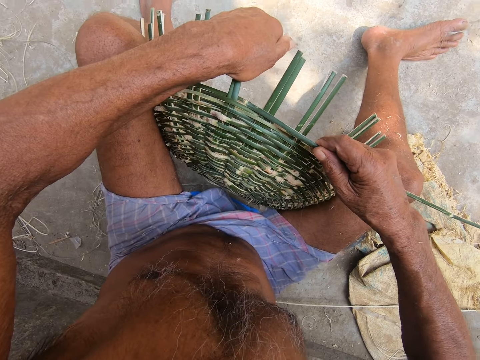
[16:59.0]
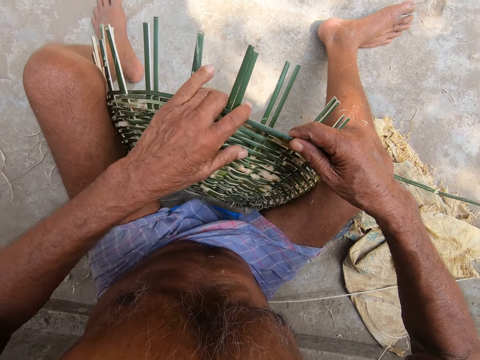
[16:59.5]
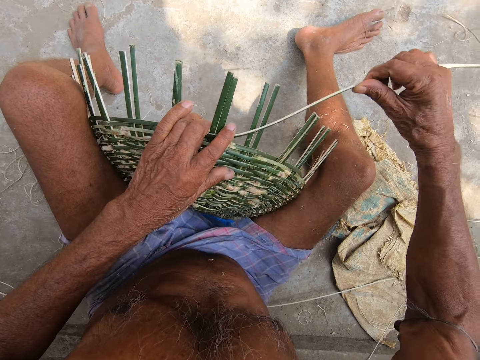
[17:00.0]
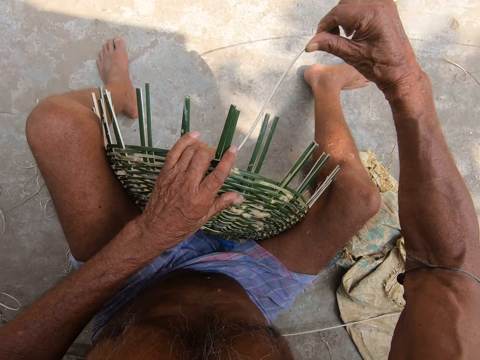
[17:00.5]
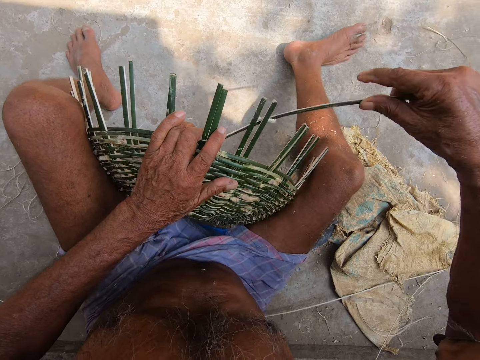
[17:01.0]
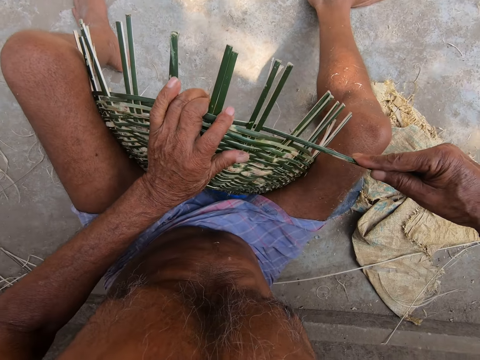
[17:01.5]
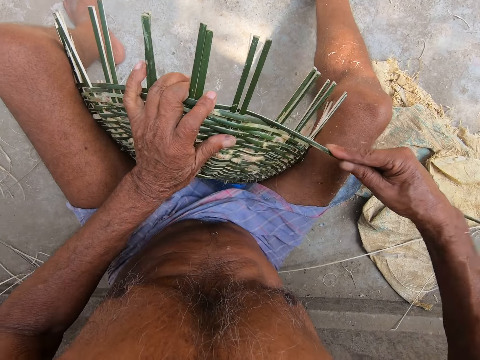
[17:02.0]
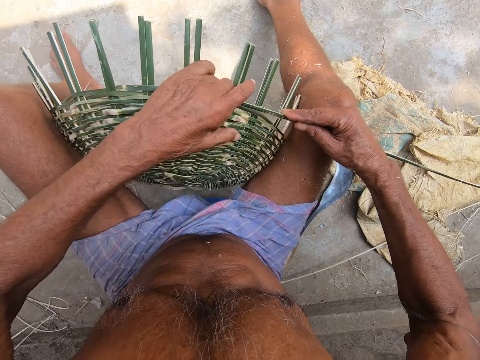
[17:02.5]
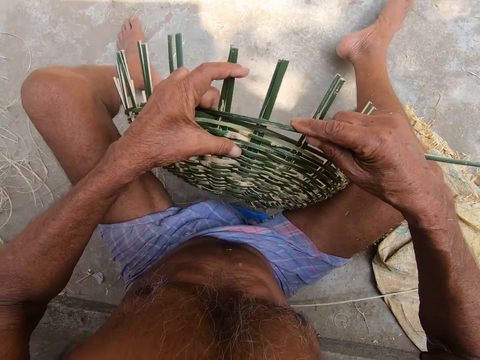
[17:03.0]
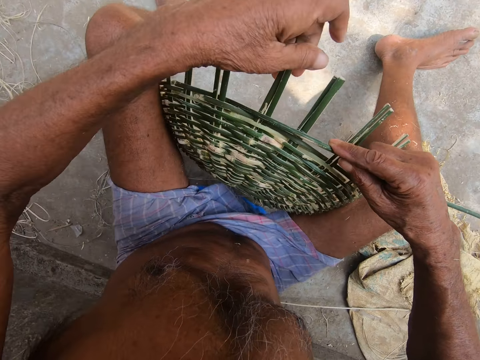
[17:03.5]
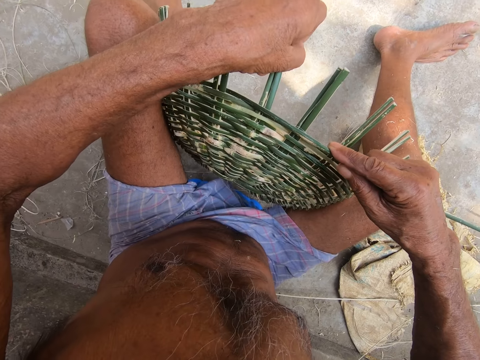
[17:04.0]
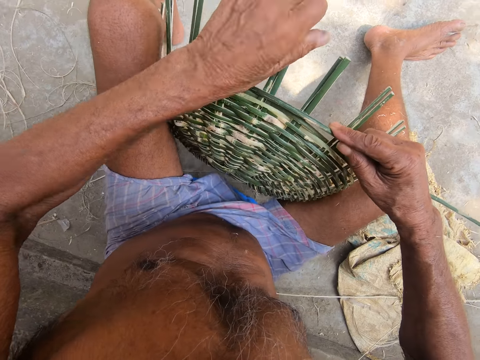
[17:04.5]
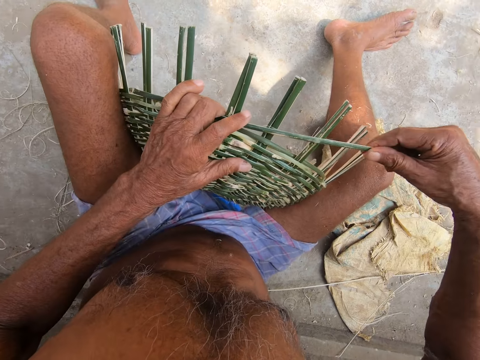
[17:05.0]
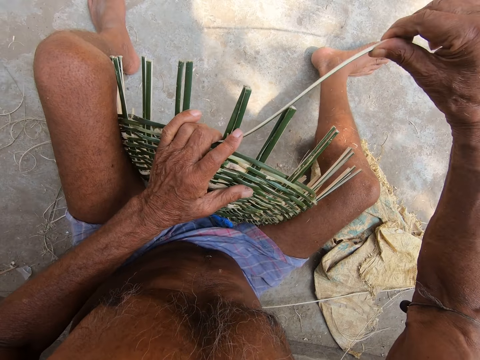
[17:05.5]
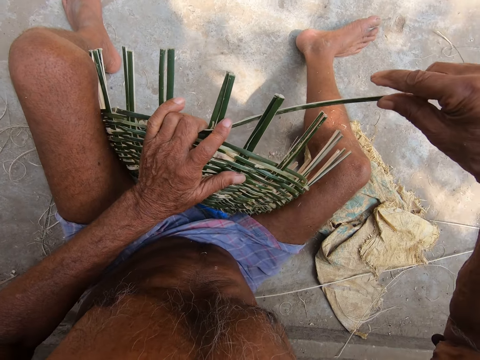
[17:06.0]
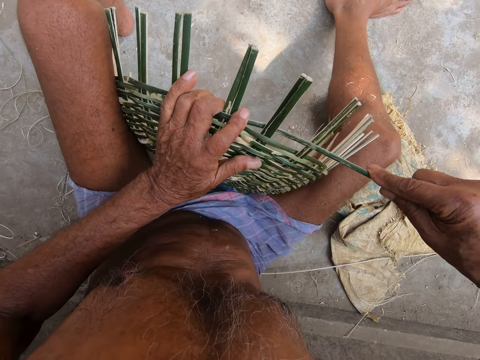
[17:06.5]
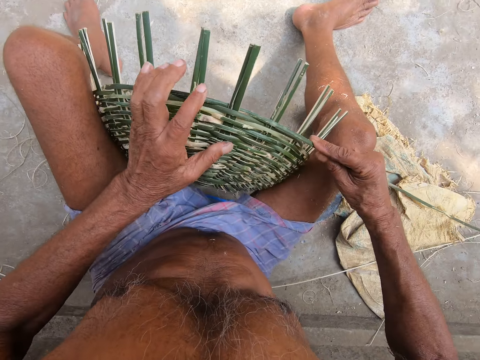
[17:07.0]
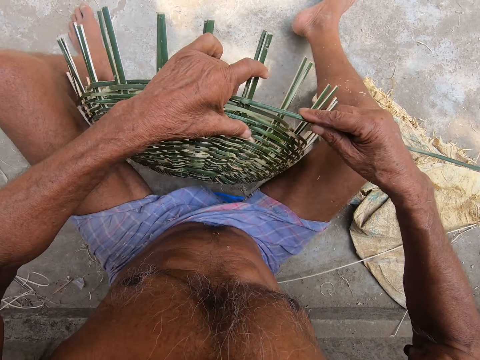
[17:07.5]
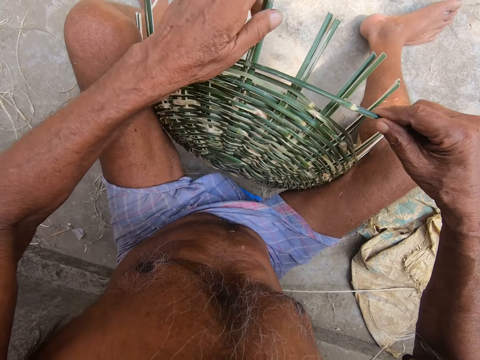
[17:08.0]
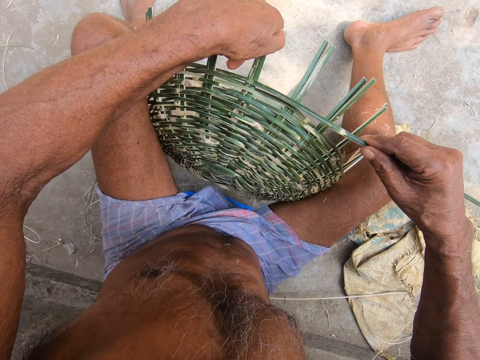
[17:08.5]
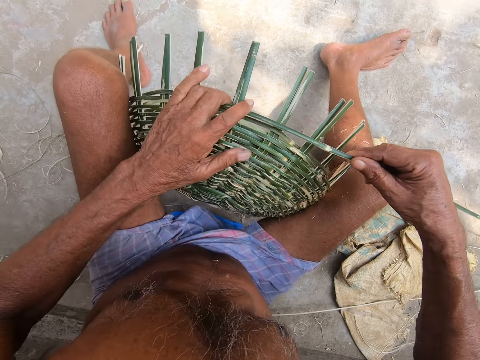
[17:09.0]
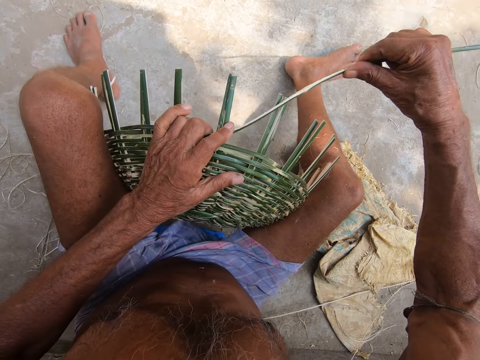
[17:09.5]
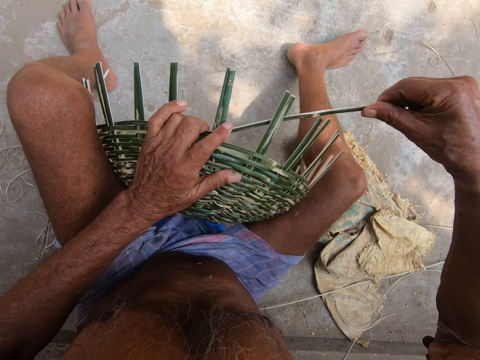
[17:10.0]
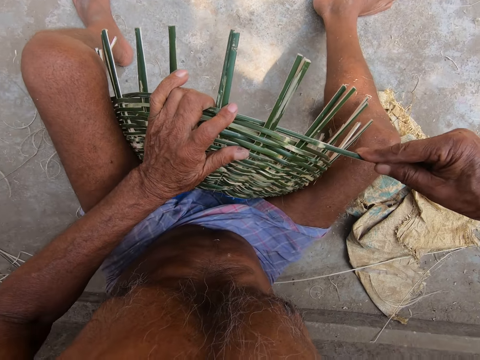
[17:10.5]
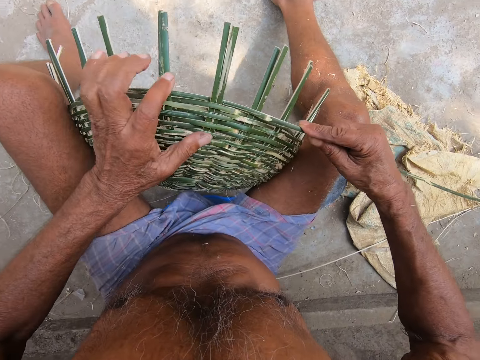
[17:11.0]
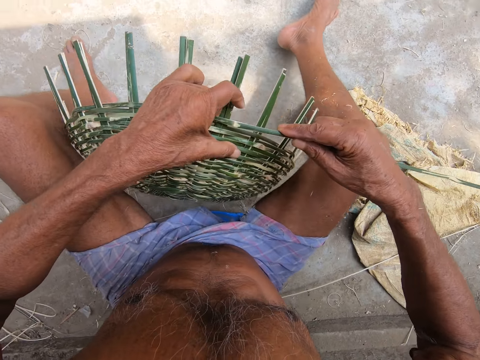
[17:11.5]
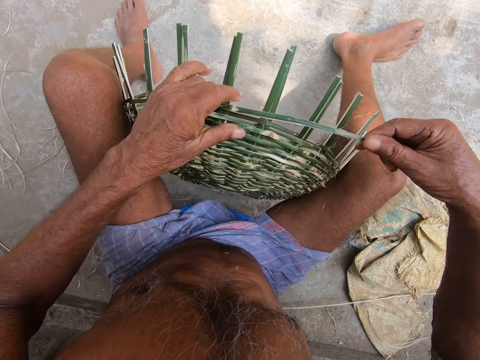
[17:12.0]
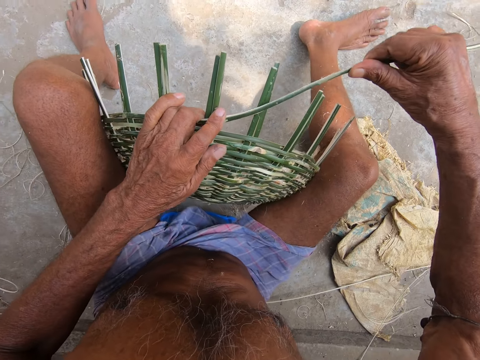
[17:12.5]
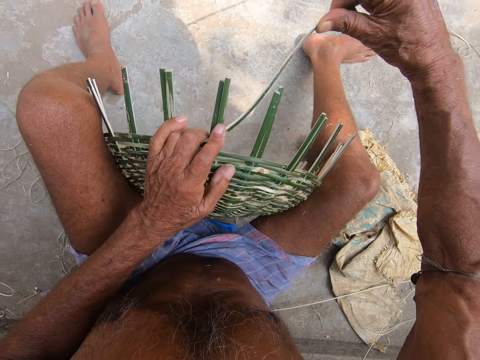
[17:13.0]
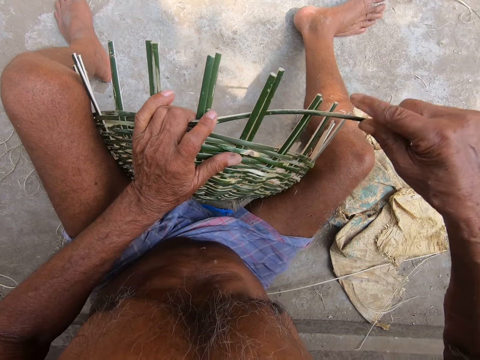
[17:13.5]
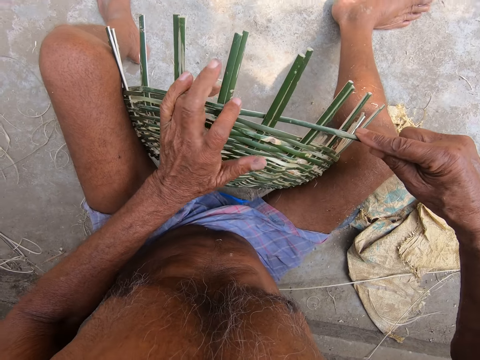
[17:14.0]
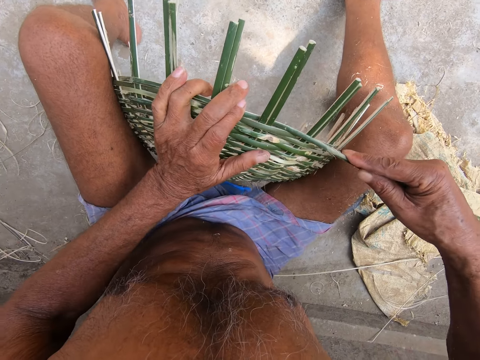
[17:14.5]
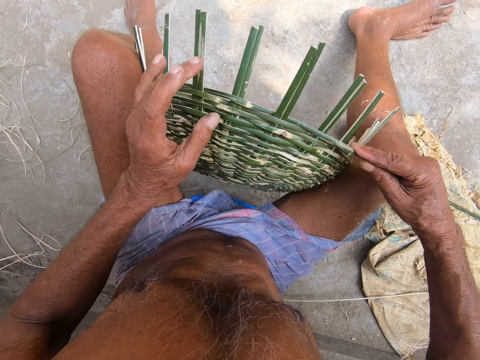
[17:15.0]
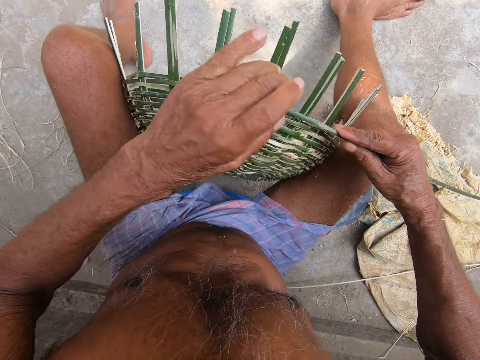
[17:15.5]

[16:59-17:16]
The camera wearer coils a reed on a basket. They weave the basket with a thread. They adjust the reed on the basket. They turn the basket with the left hand. They fold the thread with the left hand. They adjust the reed on the basket again. They coil the reed on the basket. They weave the basket with the thread. They adjust the basket on the floor. They turn the basket with the left hand. They weave the basket with the thread. They coil the reed on the basket. They adjust the basket on the floor. They turn the basket with the left hand. They coil the reed on the basket. They weave the basket with the thread.

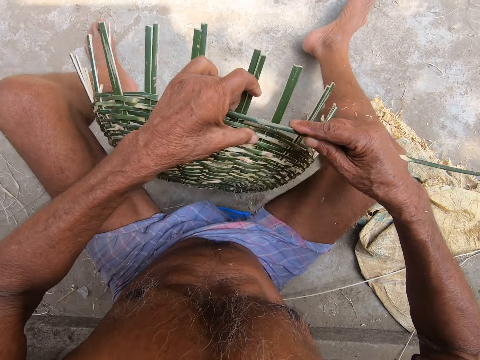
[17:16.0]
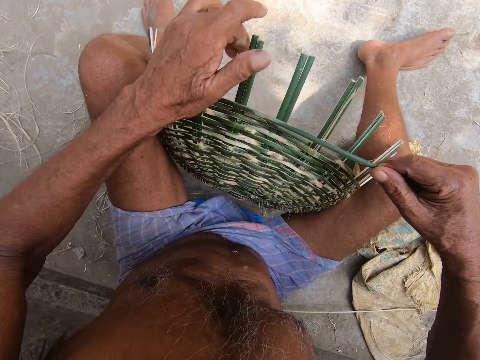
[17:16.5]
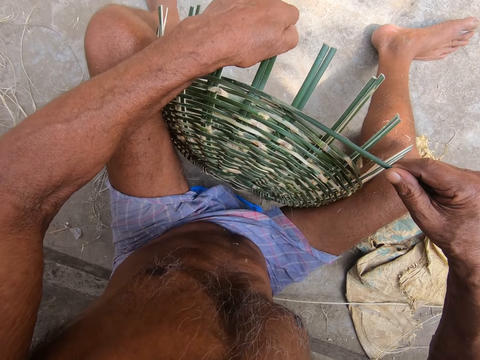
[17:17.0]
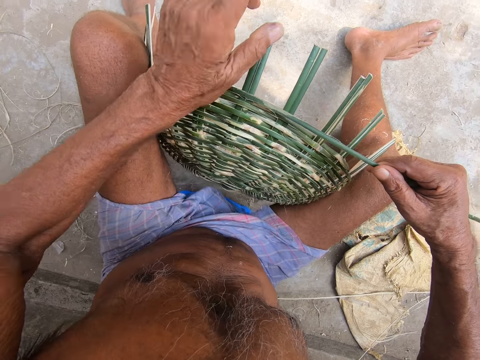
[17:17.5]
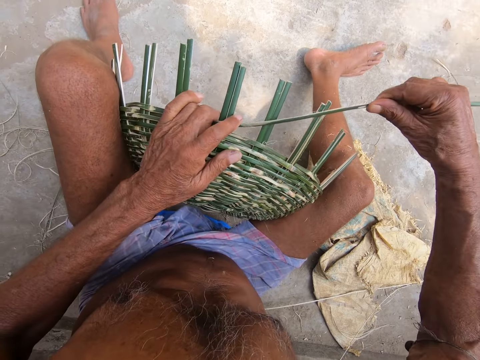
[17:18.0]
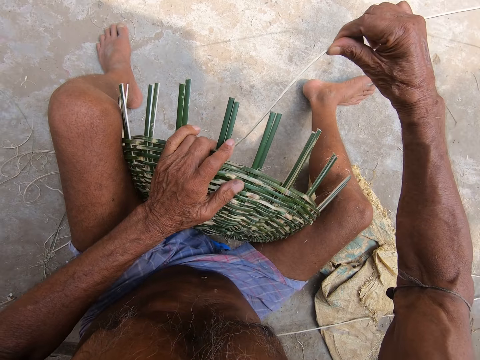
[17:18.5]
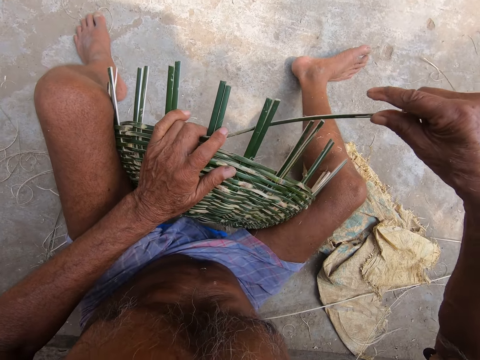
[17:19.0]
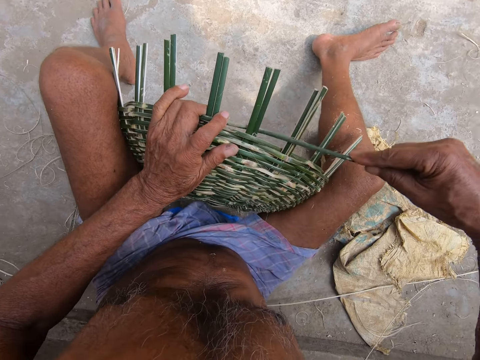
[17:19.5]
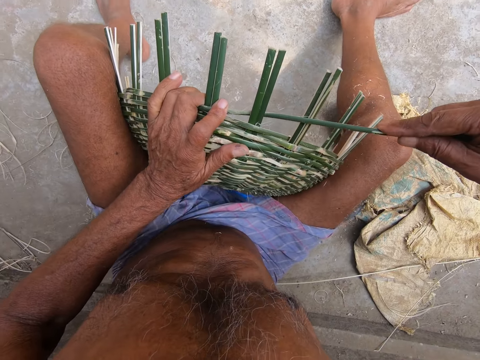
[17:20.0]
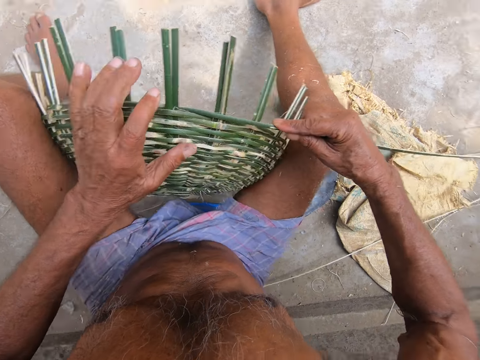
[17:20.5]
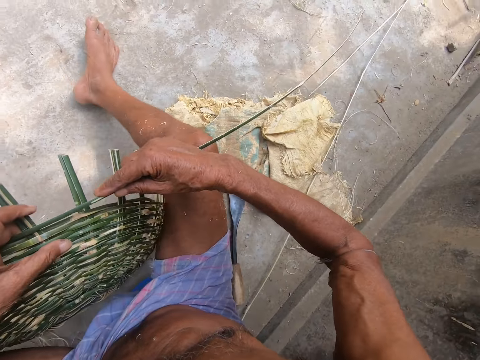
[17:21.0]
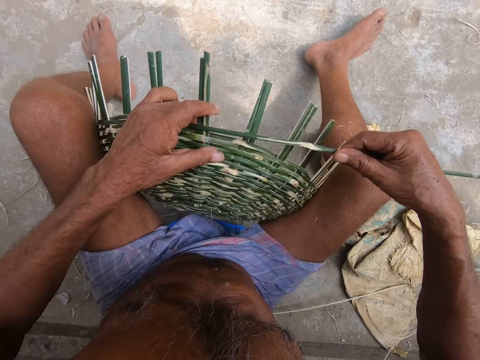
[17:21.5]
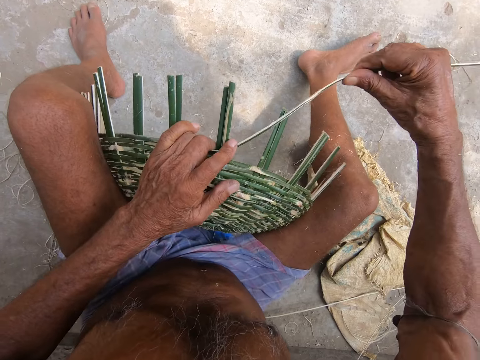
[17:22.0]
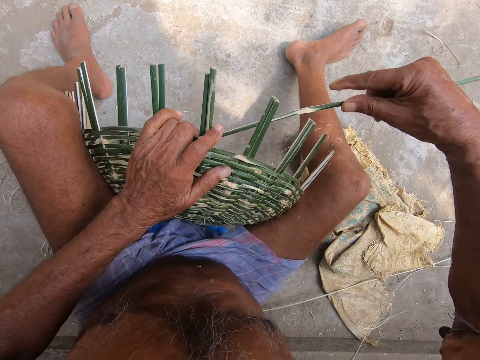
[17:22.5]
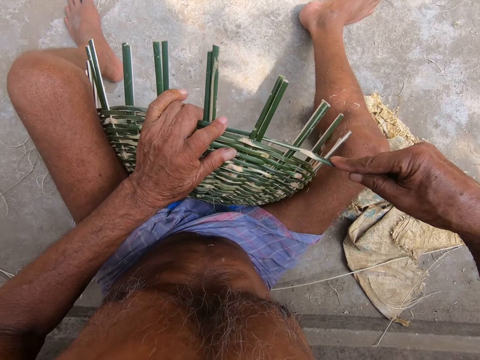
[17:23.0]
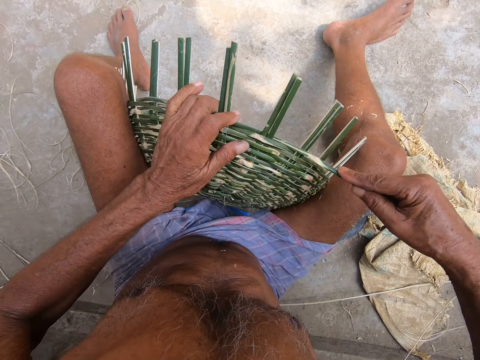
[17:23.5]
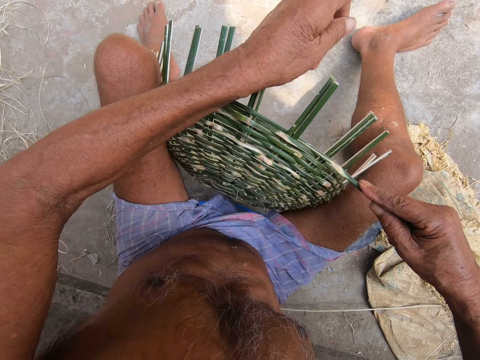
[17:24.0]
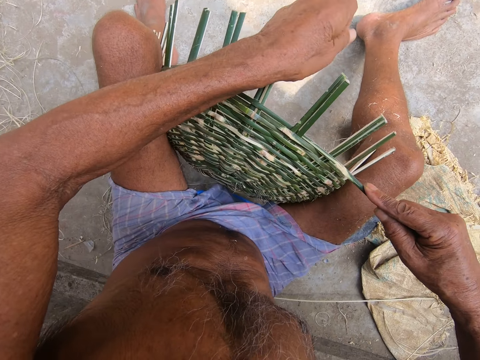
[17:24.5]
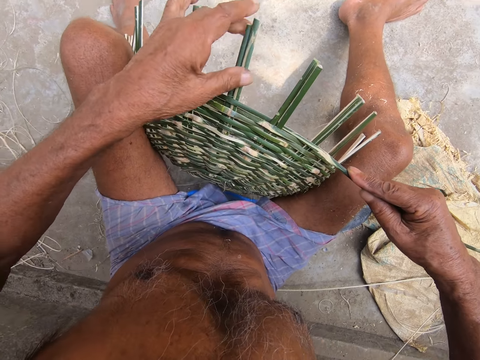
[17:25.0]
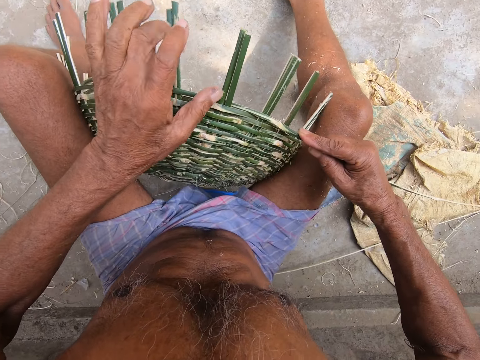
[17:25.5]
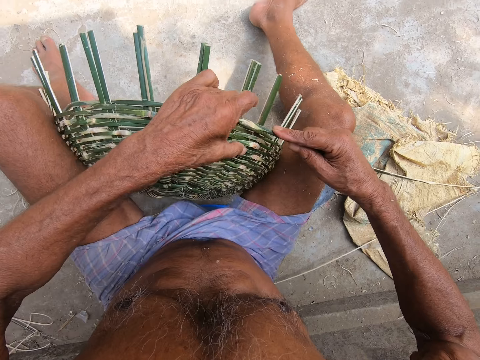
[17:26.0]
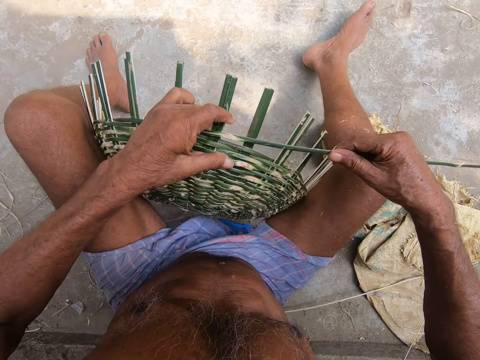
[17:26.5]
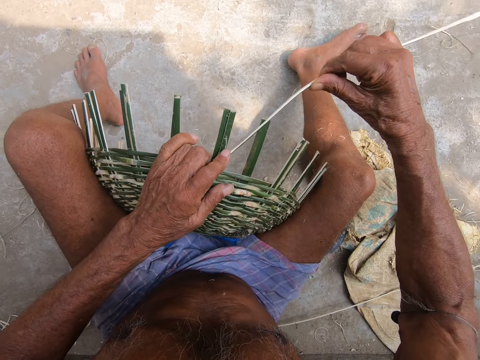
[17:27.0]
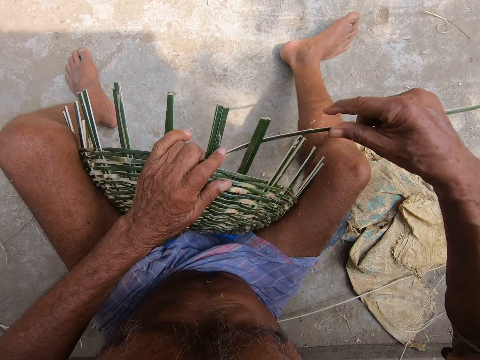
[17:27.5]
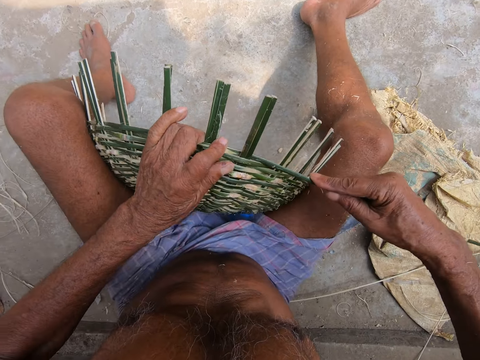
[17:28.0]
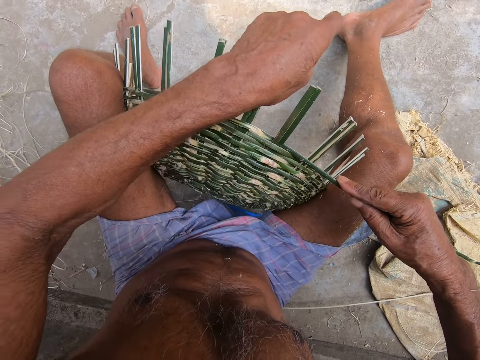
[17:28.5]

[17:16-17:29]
The camera wearer adjusts a basket on the floor. They turn the basket with the left hand. They fold a thread with the left hand. They coil a reed on the basket. They weave the basket with the thread. They look around a verandah. They coil the reed on the basket. They fold the thread with the left hand. They adjust the reed on the basket. They adjust the basket on the floor. They weave the basket with the thread. They coil the reed on the basket.
